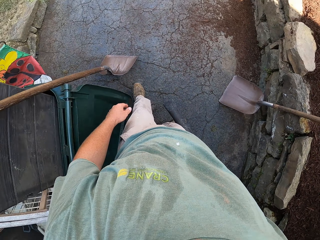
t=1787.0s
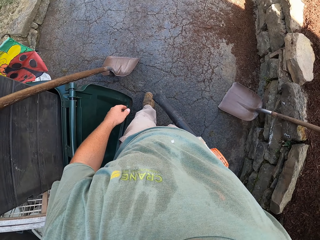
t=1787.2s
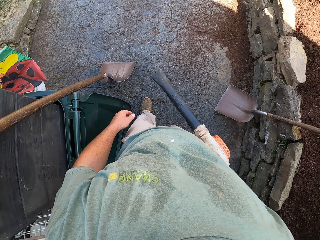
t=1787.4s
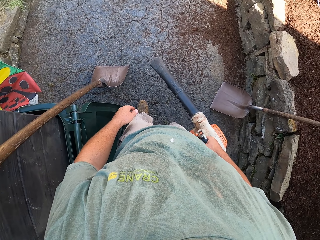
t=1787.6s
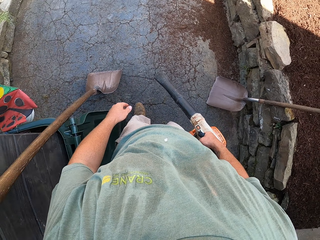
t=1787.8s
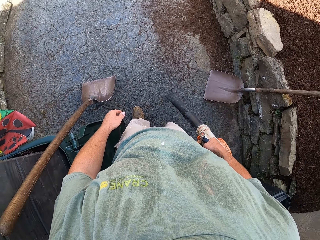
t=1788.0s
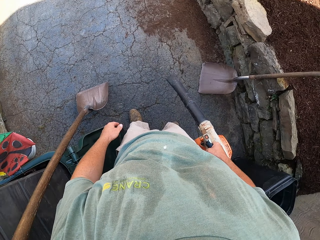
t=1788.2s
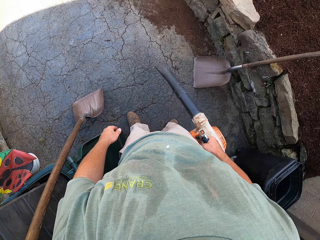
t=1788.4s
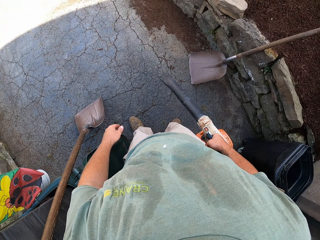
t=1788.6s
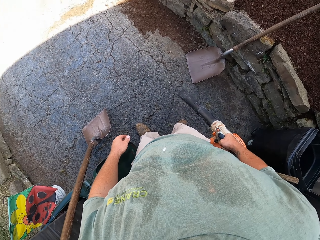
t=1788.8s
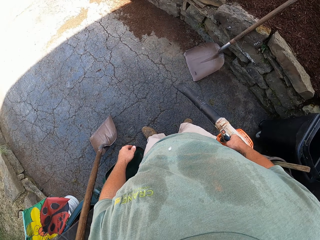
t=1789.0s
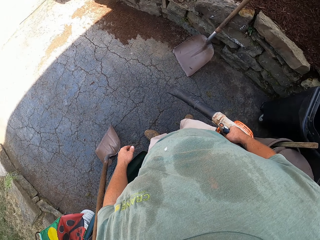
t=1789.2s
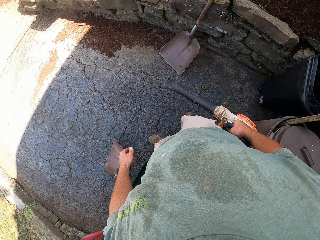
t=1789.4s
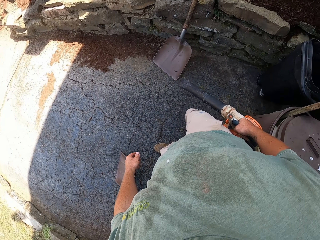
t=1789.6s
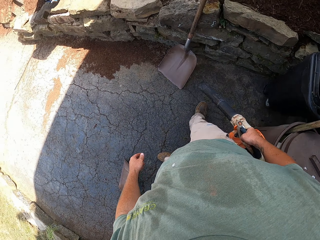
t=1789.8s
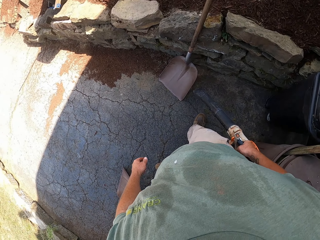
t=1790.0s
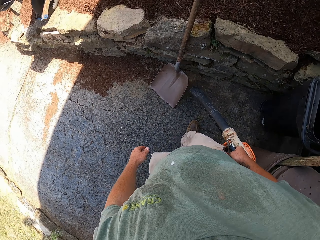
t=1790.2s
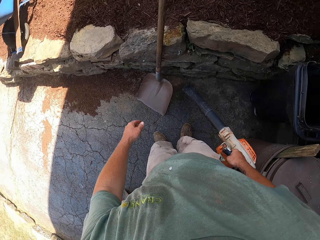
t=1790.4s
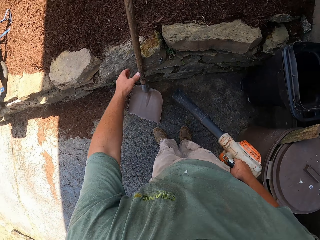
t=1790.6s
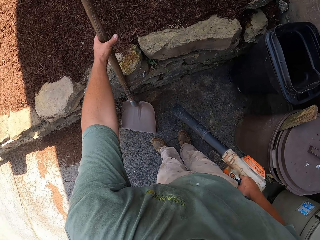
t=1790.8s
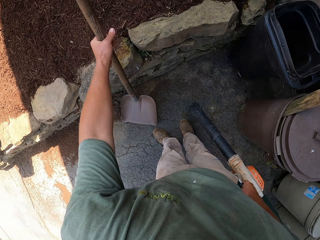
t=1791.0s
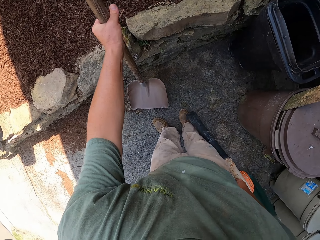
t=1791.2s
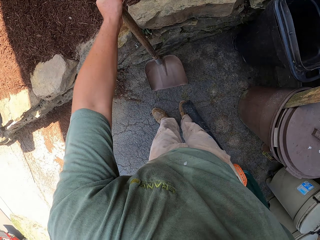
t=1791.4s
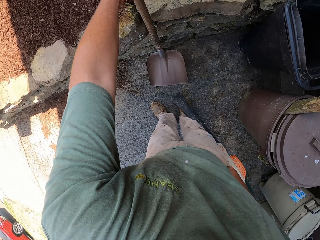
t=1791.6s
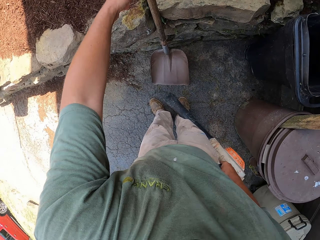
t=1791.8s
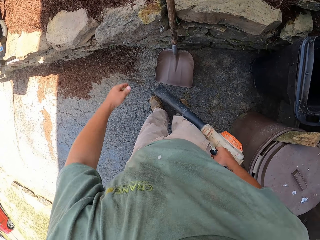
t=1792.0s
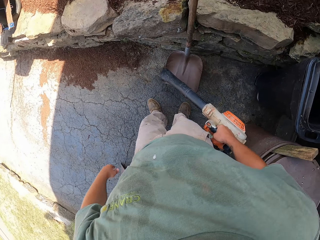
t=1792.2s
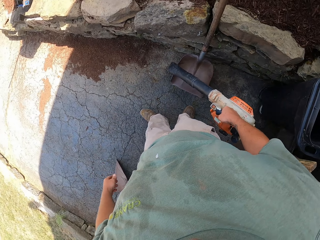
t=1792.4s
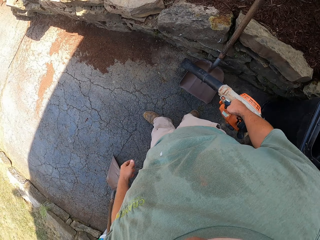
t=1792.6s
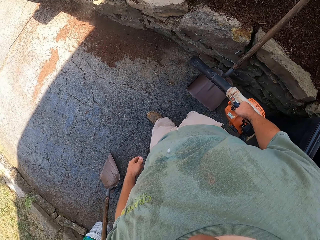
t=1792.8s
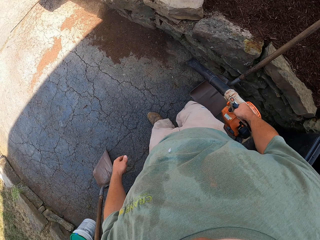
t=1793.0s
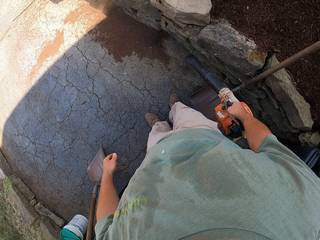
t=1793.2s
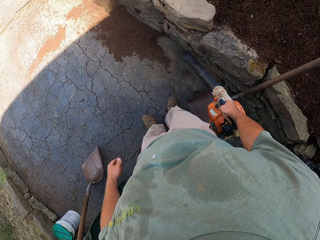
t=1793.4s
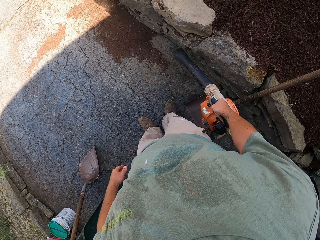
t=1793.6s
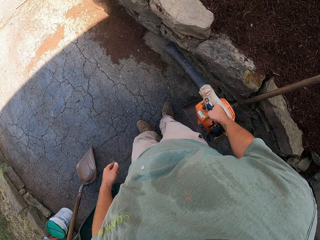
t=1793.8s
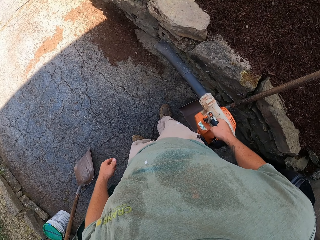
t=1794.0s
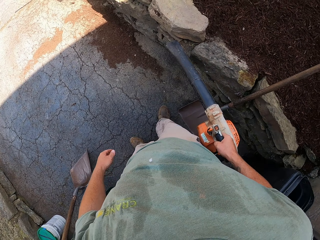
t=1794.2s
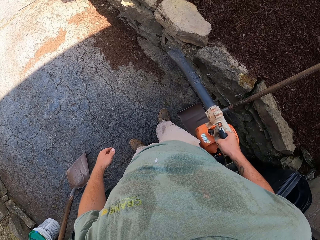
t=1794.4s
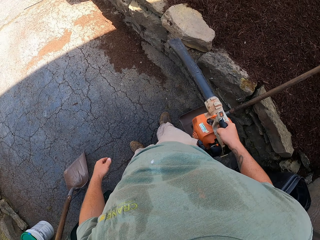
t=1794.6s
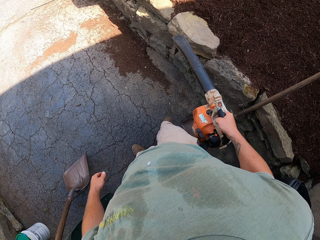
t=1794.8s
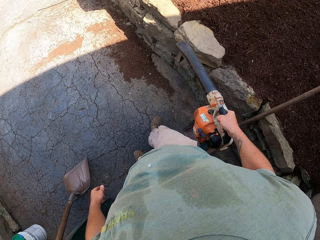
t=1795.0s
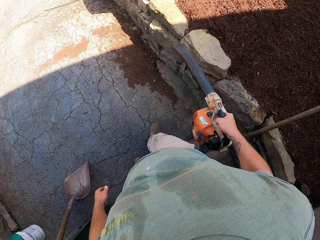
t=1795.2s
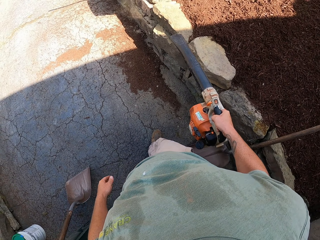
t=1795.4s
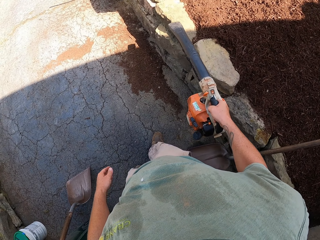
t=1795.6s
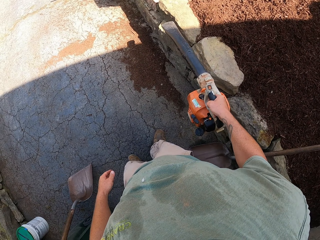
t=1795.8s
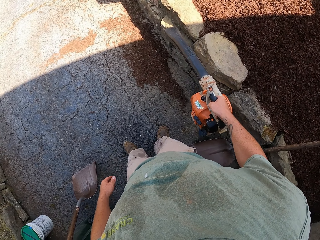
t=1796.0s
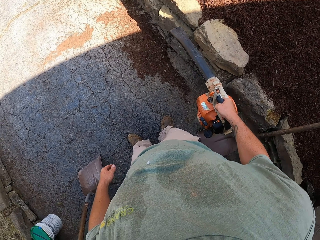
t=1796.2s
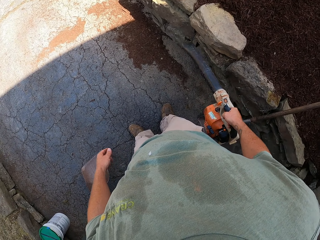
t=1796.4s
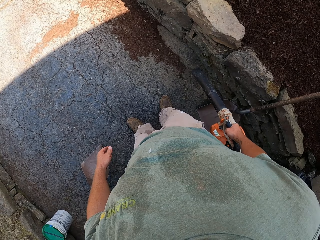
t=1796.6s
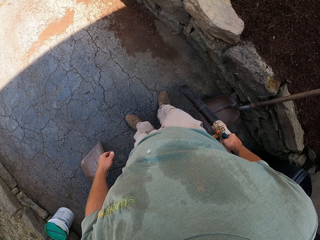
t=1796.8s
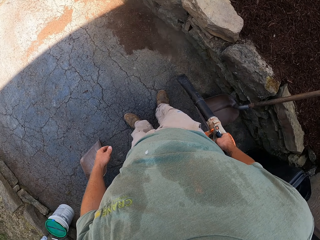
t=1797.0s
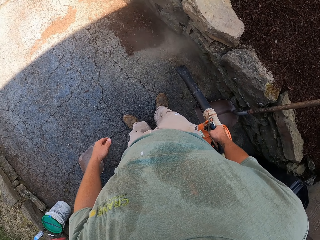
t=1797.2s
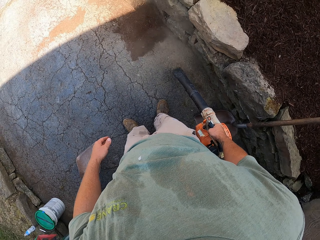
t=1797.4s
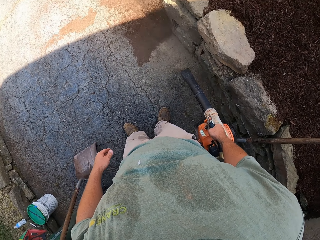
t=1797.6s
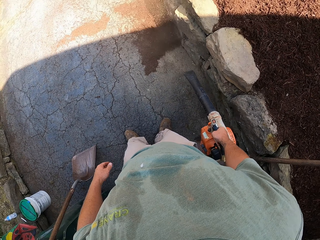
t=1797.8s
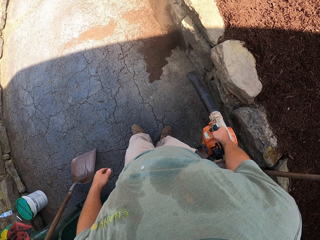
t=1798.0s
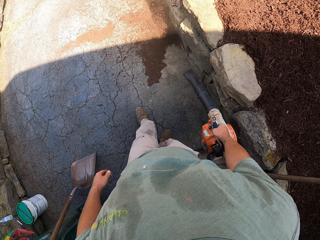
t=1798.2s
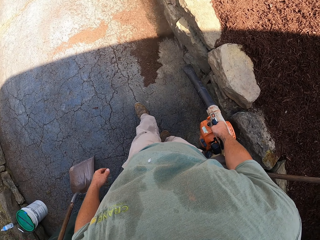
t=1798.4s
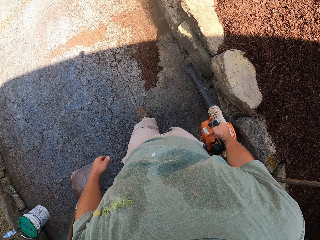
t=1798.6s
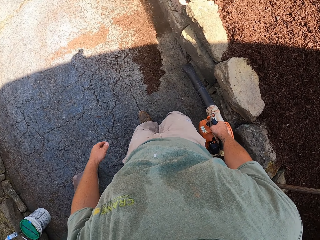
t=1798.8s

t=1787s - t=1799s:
The camera wearer moves the shovel. They blow on the loose soil on the ground.

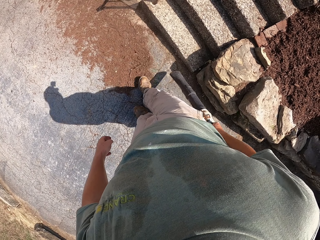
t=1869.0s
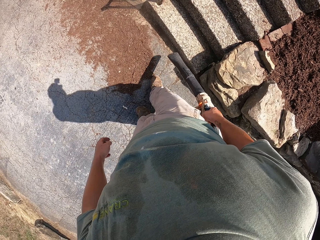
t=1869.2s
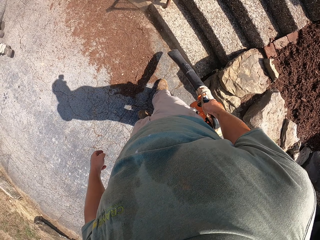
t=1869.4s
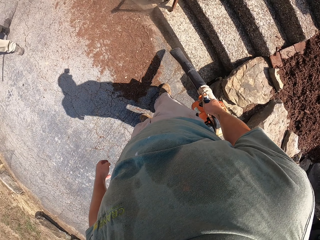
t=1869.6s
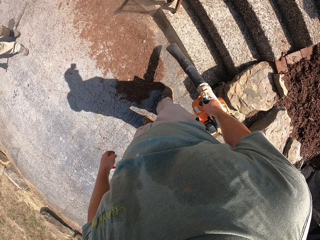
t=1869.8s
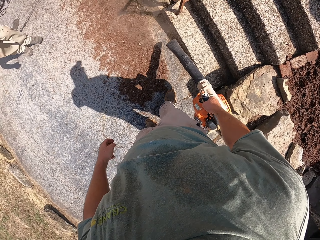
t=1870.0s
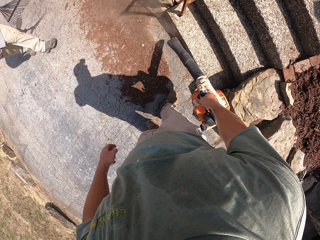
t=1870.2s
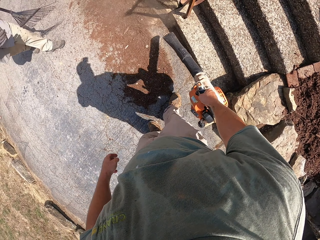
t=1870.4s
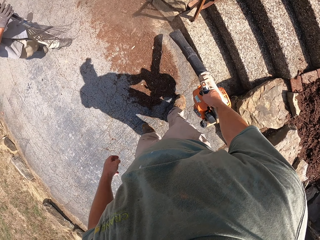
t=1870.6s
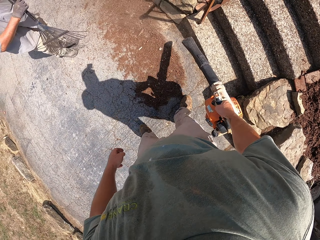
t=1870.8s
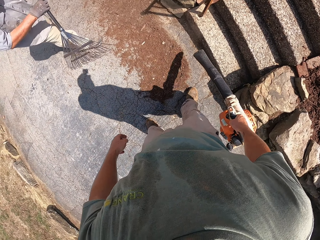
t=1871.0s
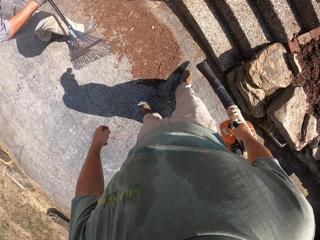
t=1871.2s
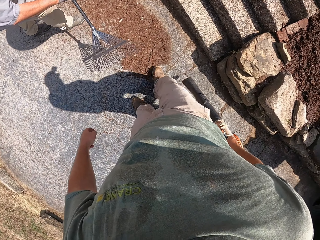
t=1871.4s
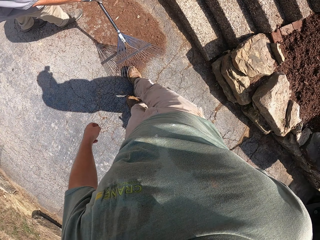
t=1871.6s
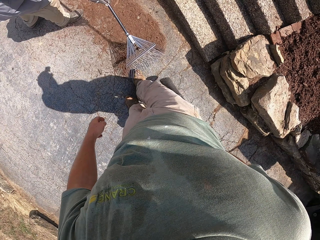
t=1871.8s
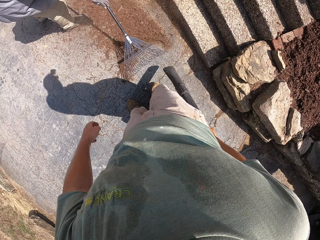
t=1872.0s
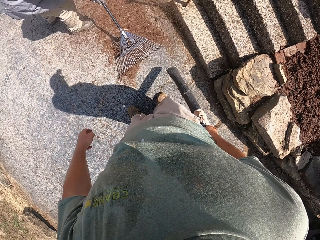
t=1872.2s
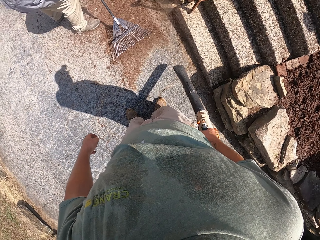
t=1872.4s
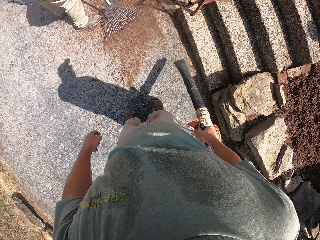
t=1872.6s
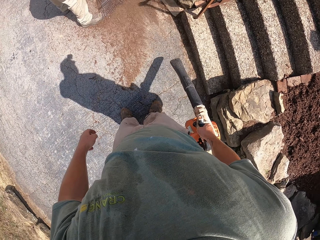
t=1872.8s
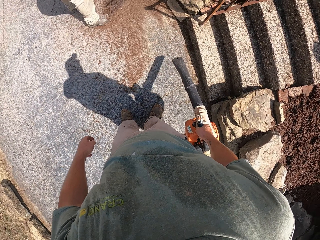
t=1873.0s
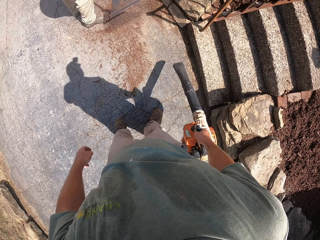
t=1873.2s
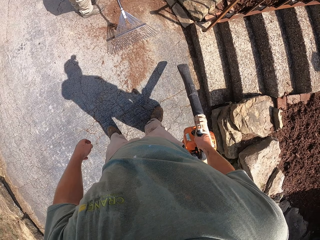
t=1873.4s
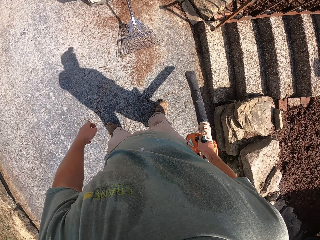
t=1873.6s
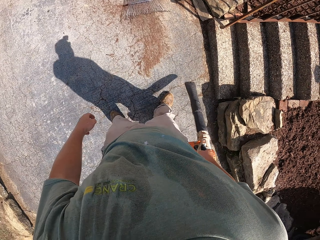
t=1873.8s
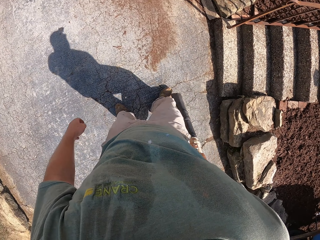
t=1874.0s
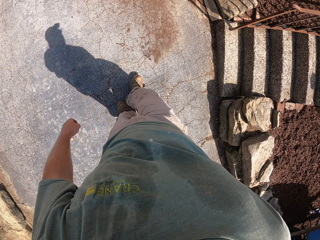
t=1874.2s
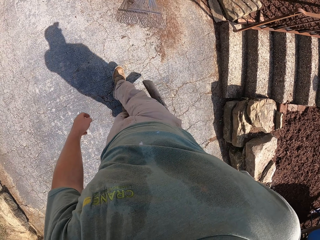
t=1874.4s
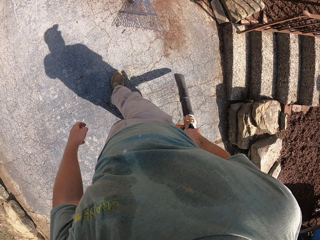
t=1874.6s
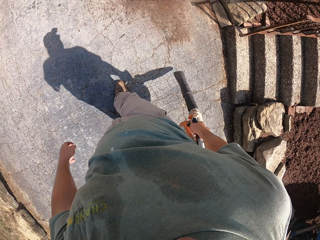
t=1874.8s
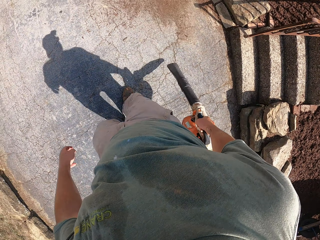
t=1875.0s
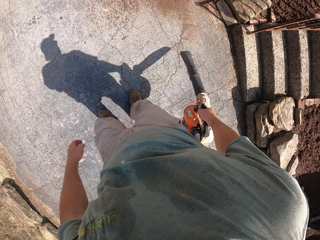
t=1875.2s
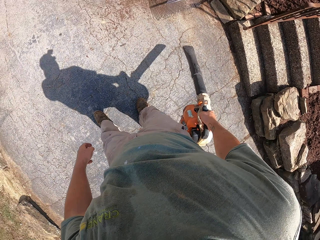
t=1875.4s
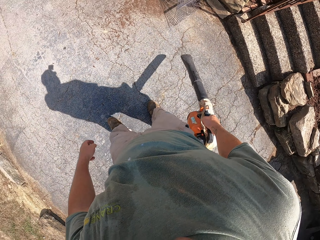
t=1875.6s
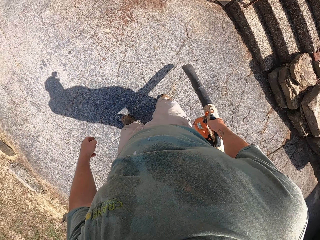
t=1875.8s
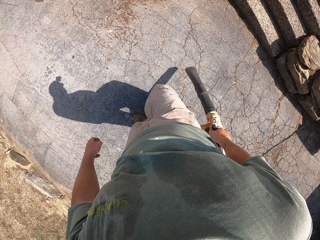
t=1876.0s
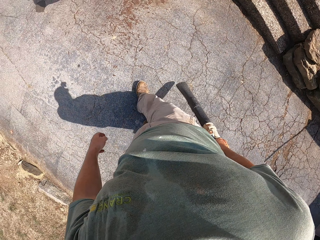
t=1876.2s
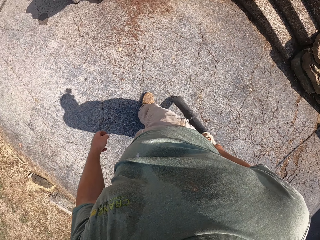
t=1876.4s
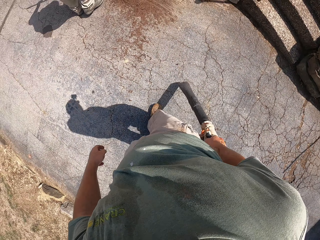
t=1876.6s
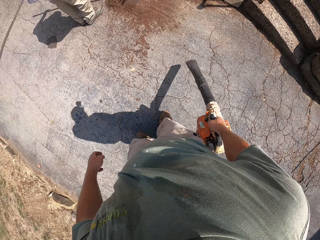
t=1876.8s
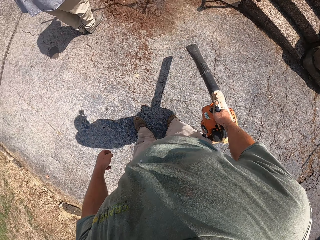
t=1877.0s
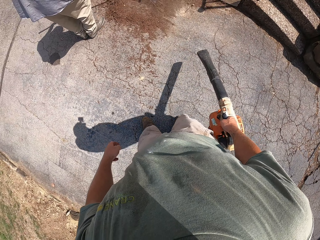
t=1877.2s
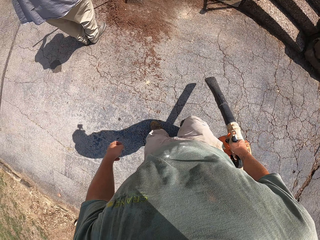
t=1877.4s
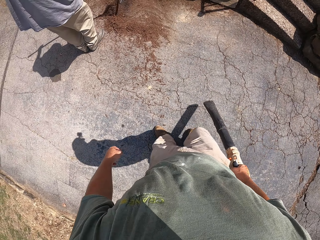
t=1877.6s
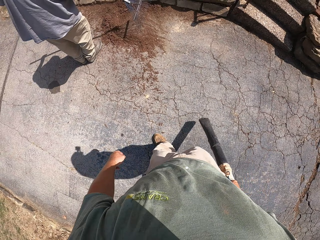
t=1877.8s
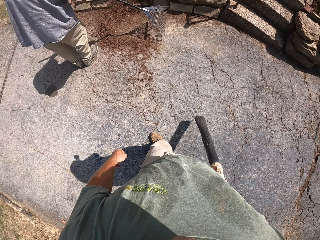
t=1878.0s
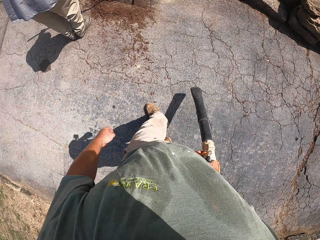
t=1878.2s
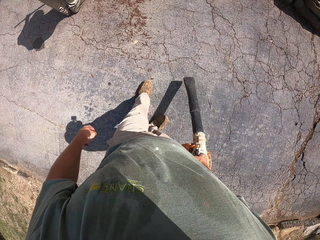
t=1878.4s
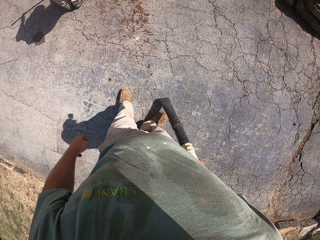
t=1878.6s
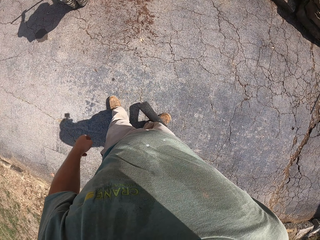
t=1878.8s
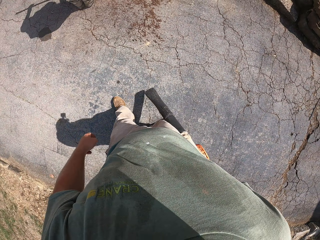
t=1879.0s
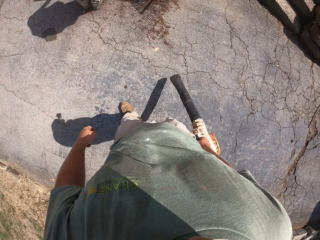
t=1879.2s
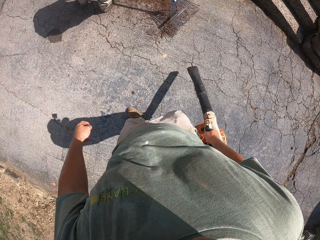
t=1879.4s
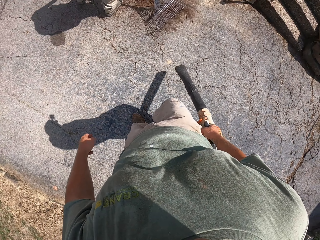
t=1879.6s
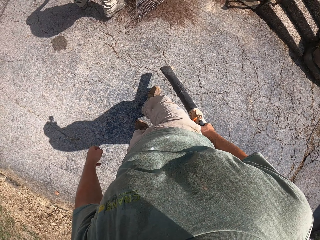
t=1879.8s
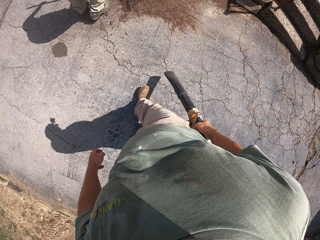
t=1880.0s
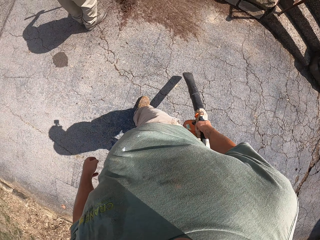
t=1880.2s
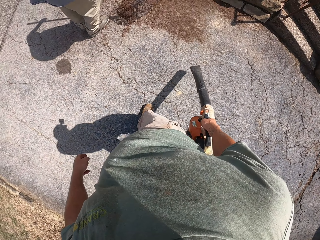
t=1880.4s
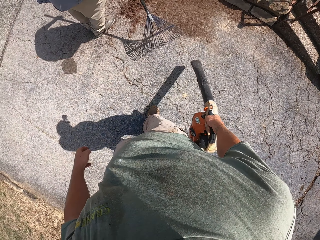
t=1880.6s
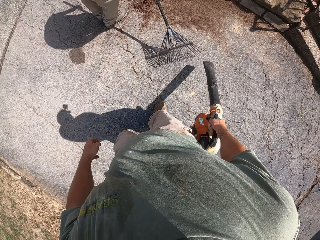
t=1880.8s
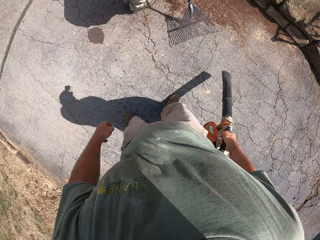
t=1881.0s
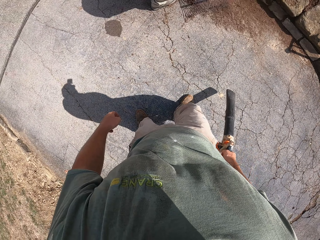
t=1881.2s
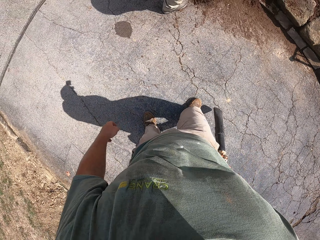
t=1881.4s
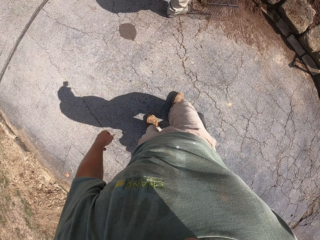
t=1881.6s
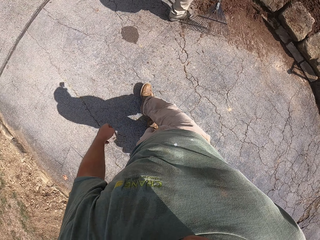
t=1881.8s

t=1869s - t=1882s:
A man walks towards the camera wearer. The man removes sand with a lawn rake. The camera wearer blows on the loose soil on the ground.
